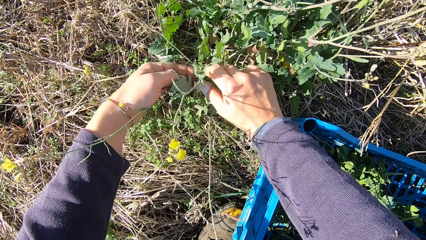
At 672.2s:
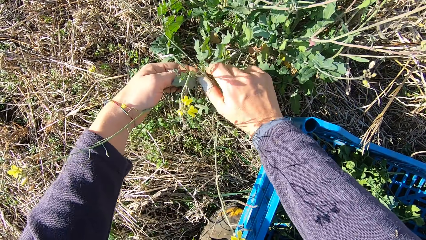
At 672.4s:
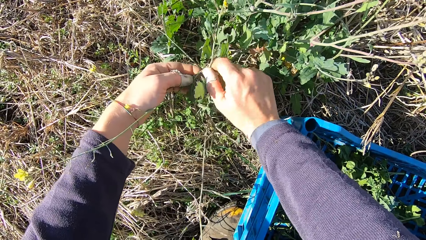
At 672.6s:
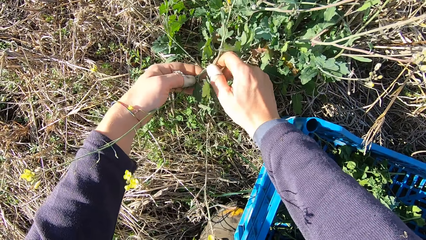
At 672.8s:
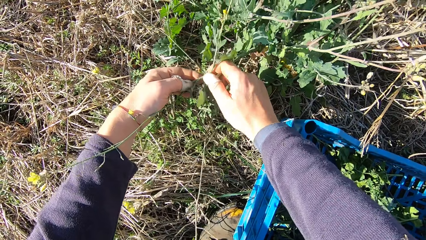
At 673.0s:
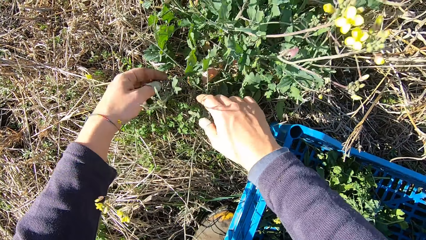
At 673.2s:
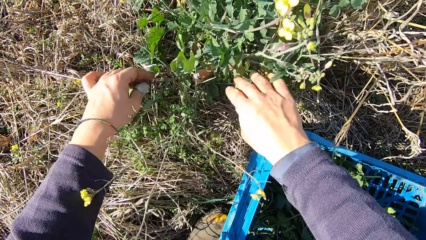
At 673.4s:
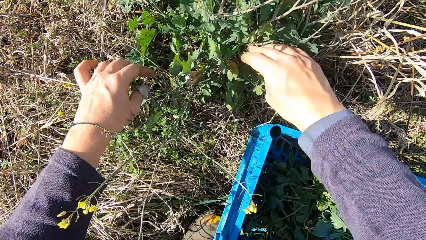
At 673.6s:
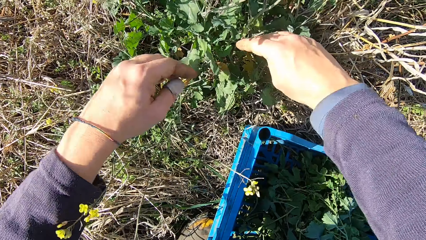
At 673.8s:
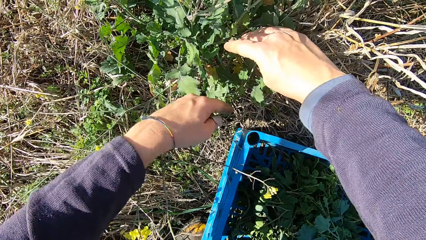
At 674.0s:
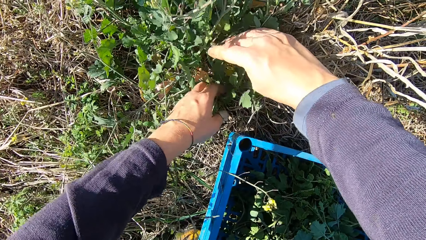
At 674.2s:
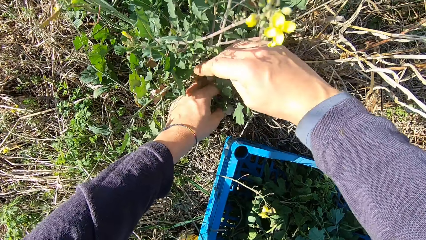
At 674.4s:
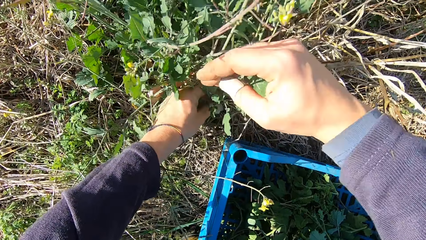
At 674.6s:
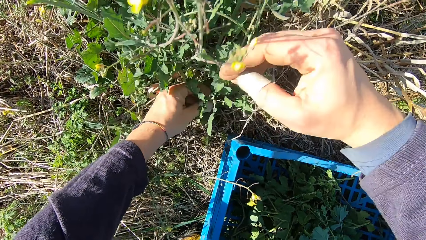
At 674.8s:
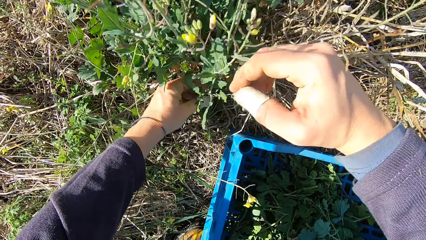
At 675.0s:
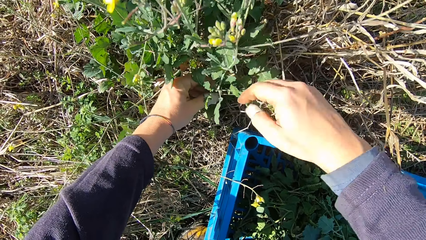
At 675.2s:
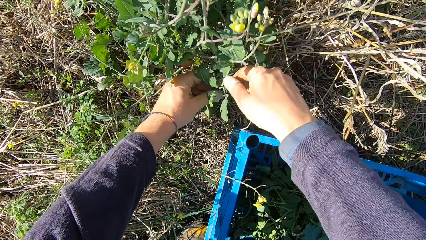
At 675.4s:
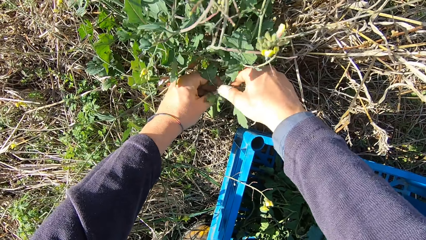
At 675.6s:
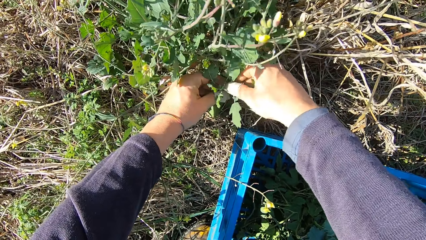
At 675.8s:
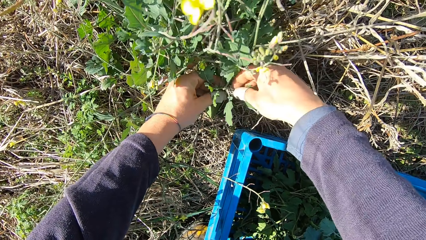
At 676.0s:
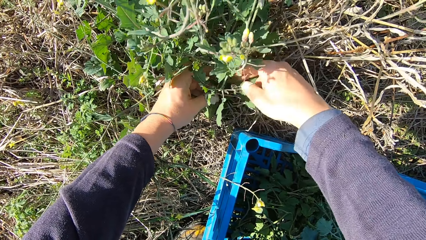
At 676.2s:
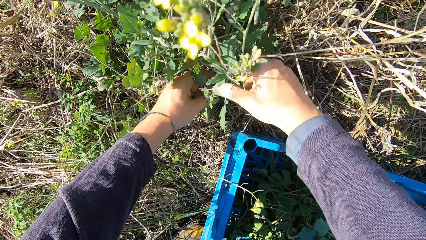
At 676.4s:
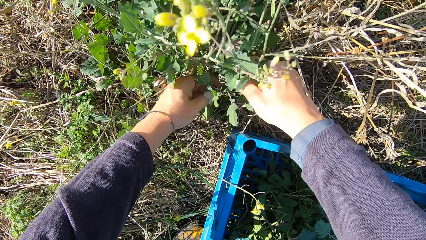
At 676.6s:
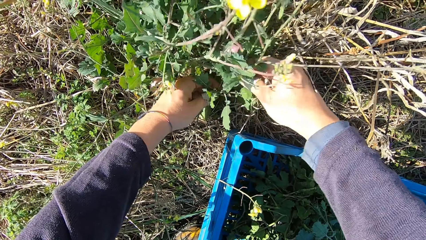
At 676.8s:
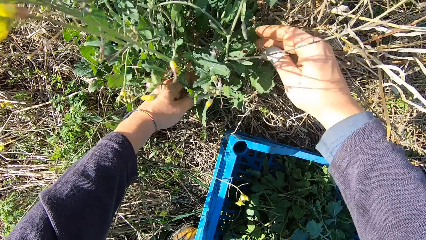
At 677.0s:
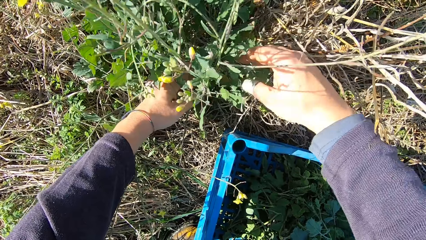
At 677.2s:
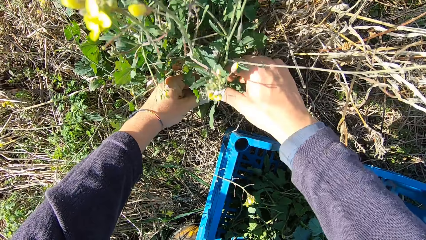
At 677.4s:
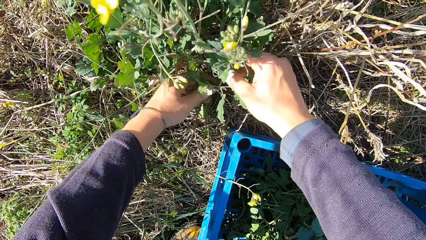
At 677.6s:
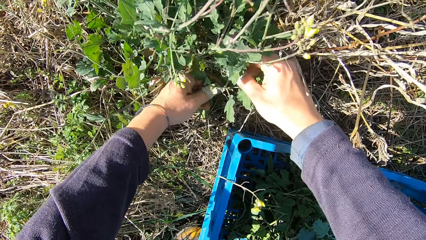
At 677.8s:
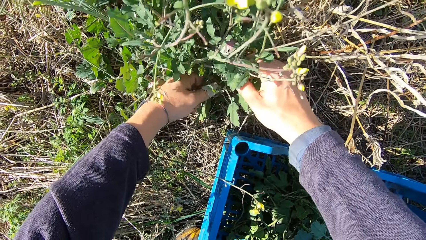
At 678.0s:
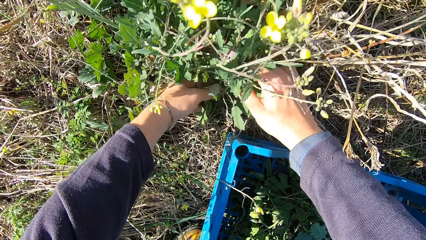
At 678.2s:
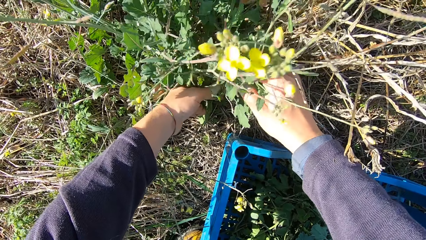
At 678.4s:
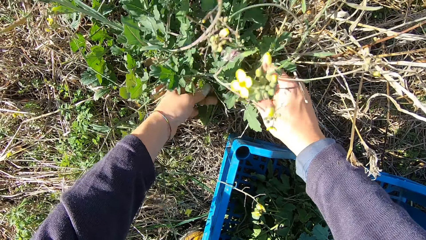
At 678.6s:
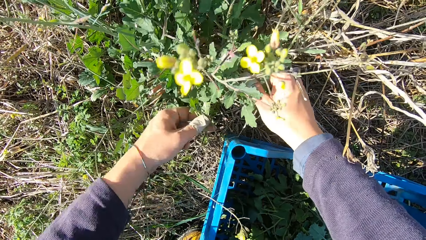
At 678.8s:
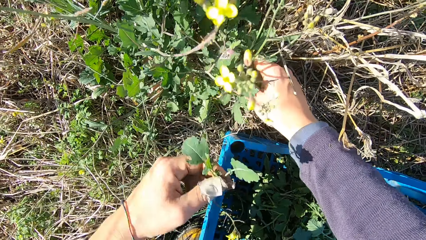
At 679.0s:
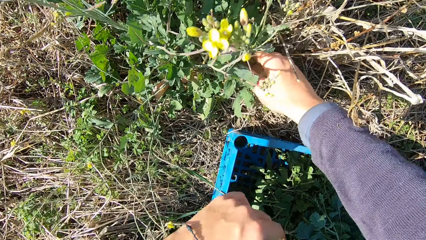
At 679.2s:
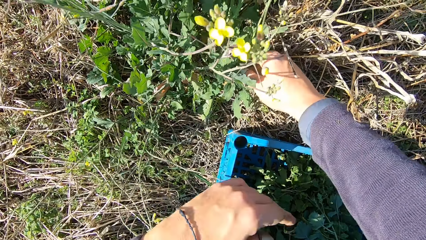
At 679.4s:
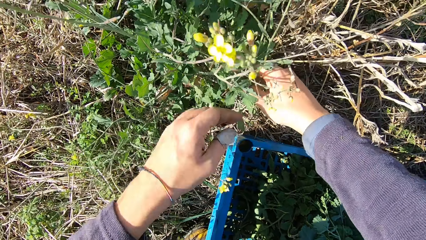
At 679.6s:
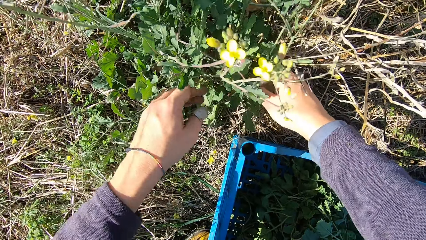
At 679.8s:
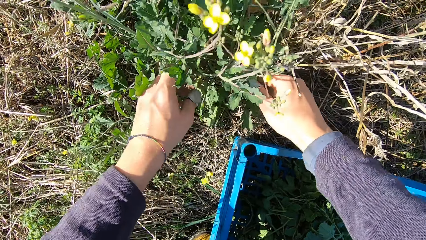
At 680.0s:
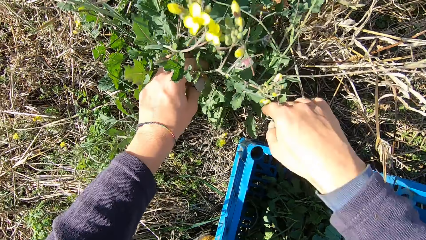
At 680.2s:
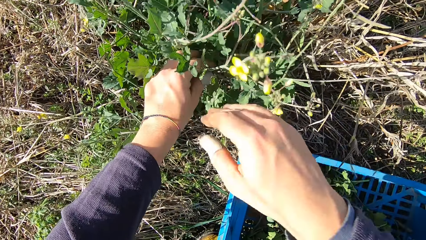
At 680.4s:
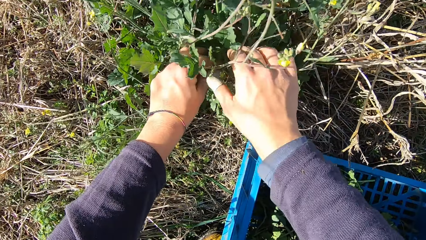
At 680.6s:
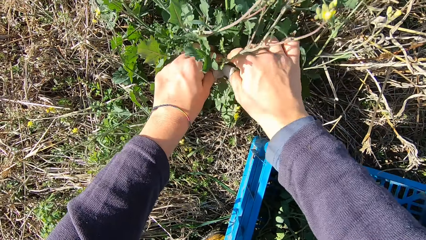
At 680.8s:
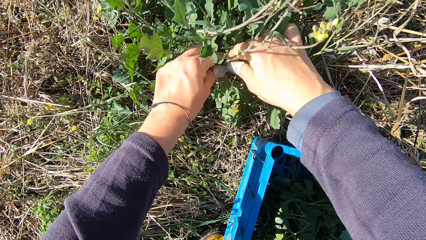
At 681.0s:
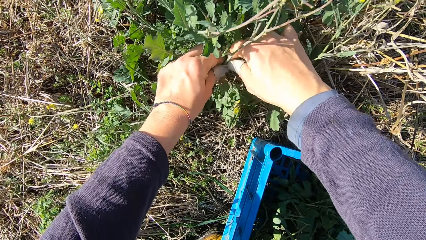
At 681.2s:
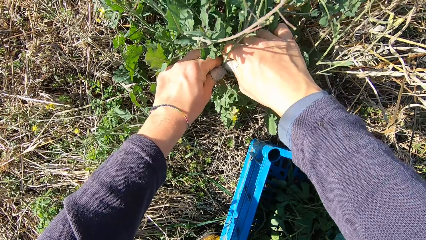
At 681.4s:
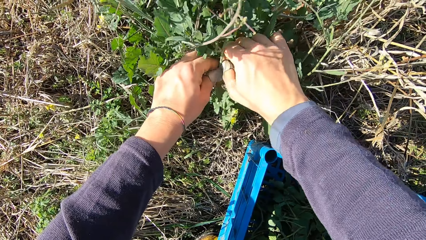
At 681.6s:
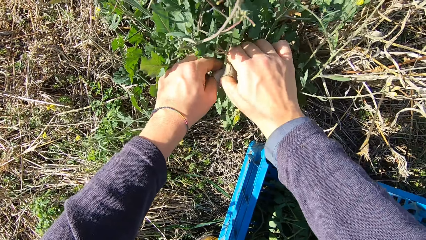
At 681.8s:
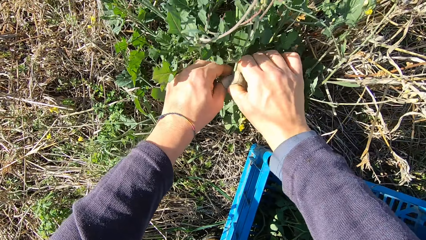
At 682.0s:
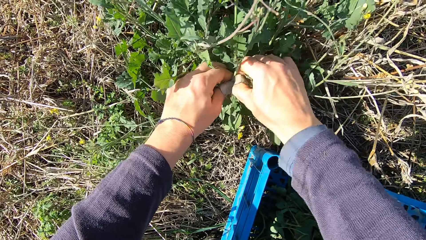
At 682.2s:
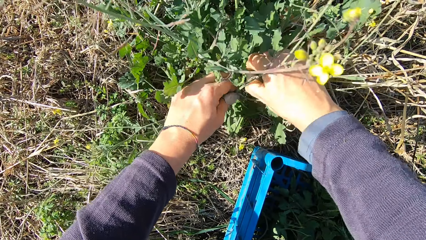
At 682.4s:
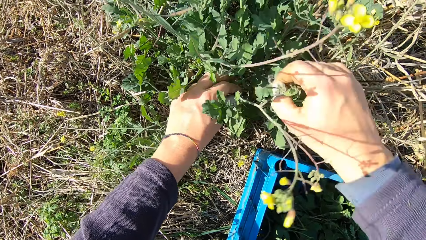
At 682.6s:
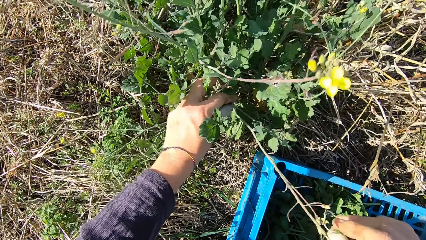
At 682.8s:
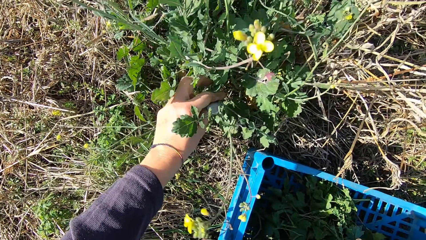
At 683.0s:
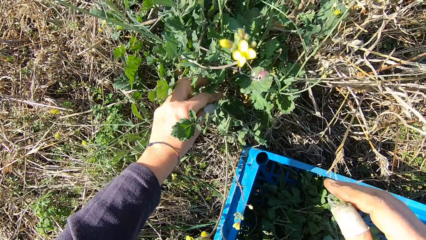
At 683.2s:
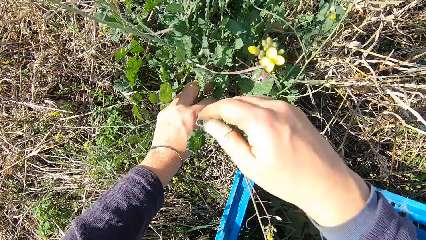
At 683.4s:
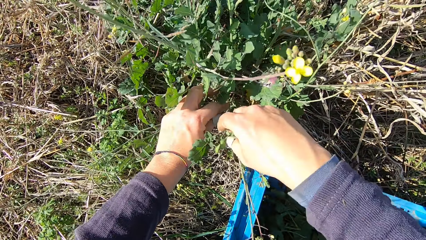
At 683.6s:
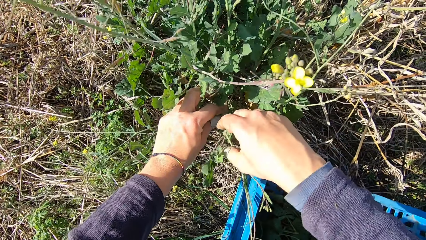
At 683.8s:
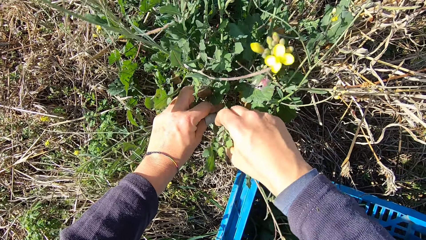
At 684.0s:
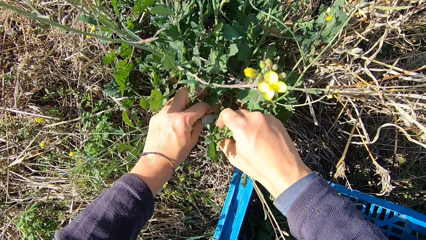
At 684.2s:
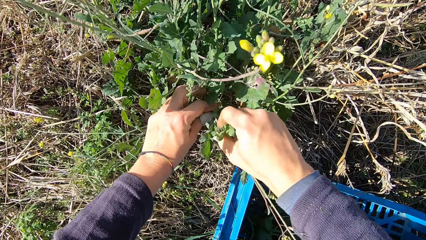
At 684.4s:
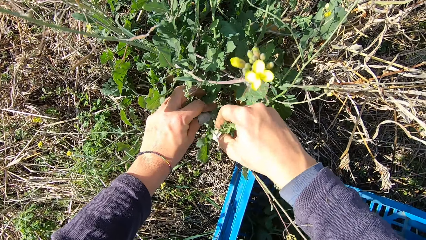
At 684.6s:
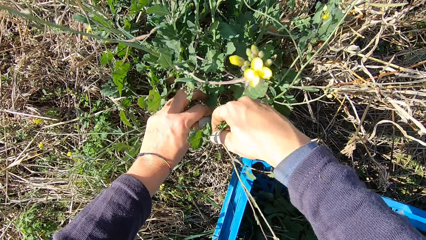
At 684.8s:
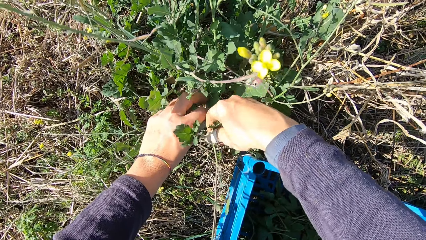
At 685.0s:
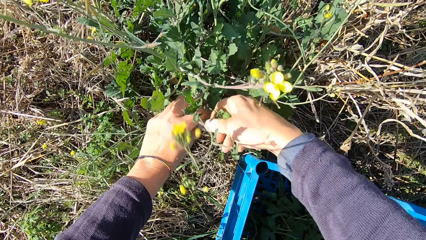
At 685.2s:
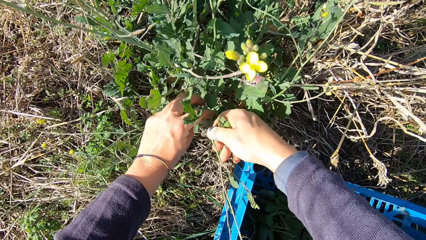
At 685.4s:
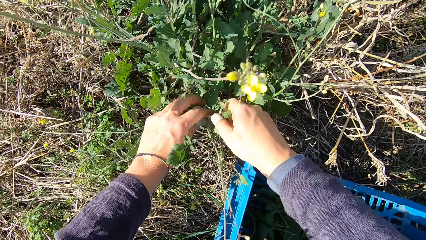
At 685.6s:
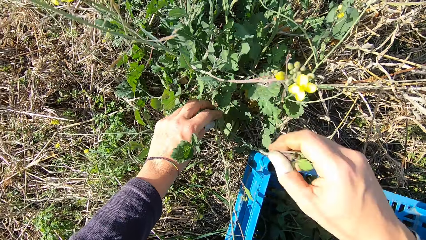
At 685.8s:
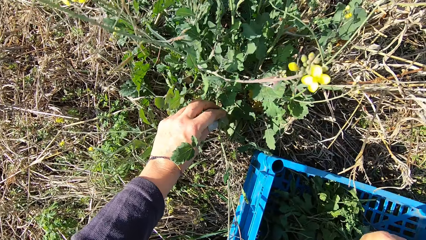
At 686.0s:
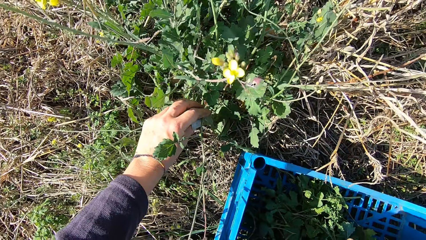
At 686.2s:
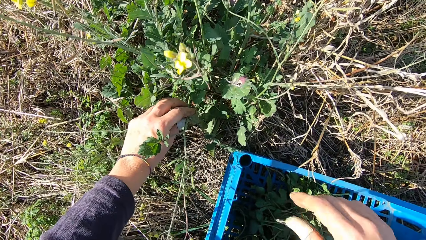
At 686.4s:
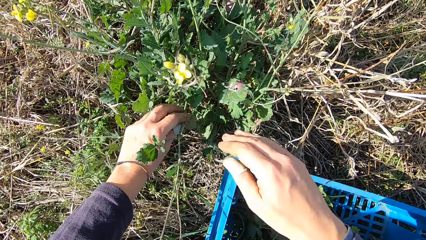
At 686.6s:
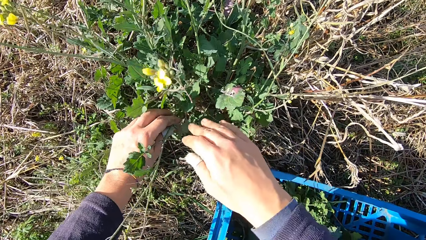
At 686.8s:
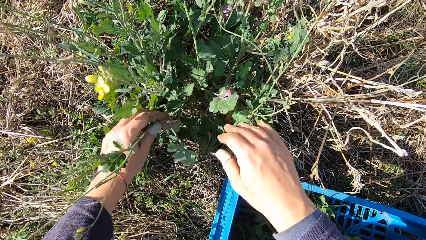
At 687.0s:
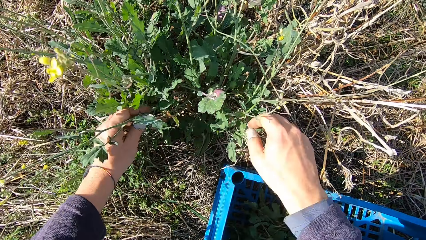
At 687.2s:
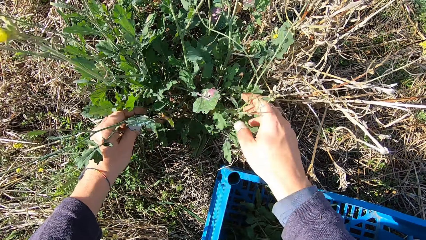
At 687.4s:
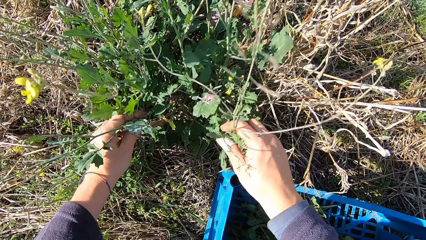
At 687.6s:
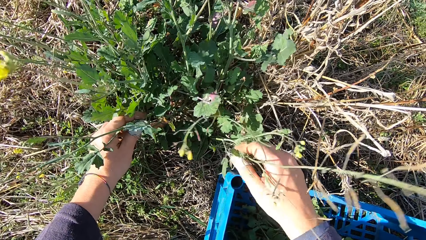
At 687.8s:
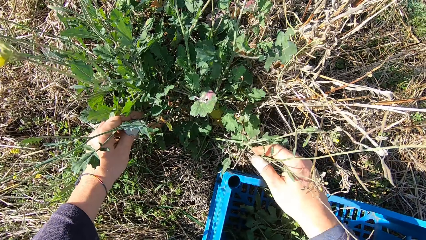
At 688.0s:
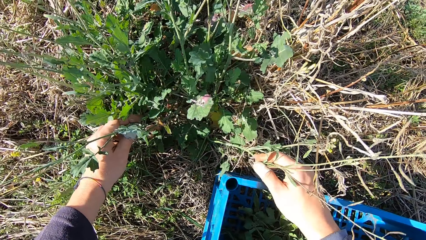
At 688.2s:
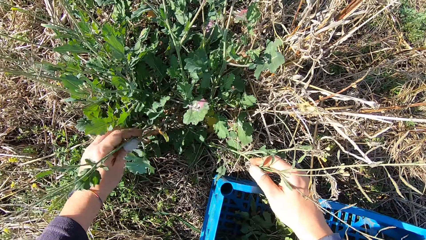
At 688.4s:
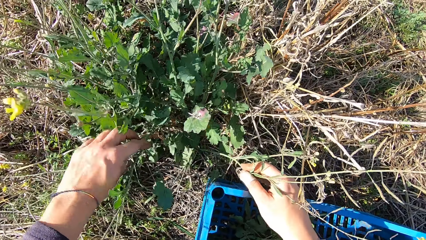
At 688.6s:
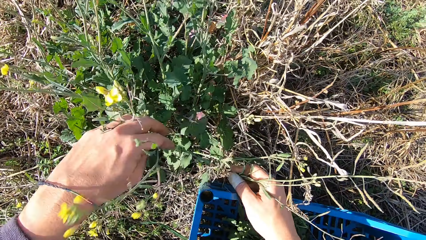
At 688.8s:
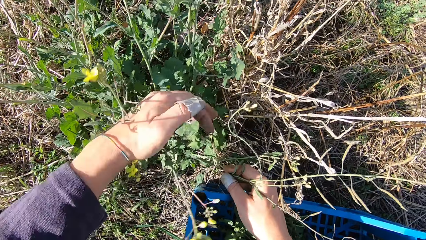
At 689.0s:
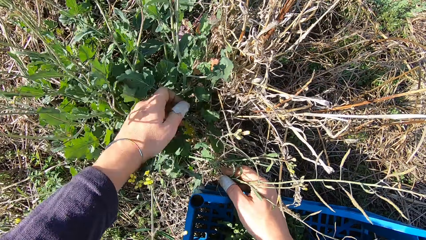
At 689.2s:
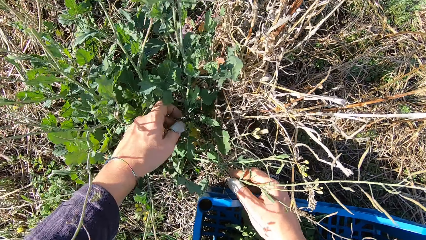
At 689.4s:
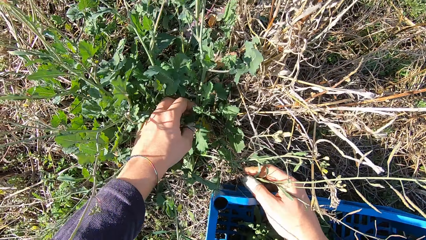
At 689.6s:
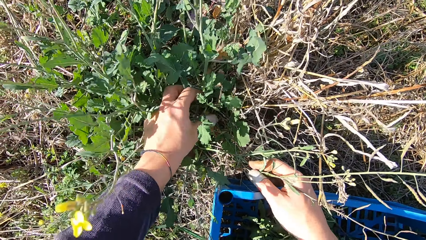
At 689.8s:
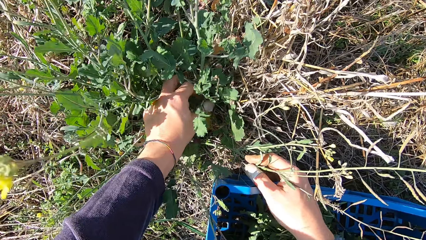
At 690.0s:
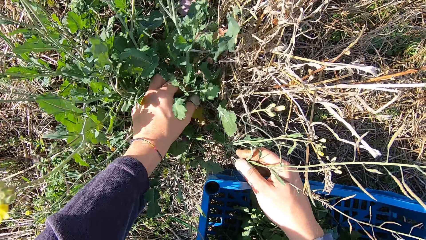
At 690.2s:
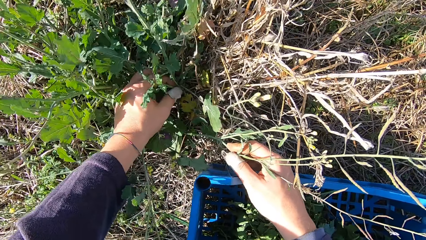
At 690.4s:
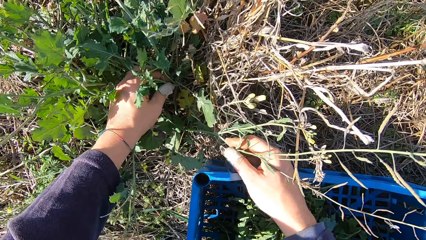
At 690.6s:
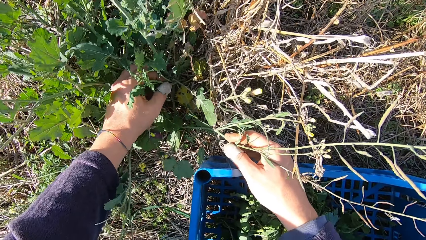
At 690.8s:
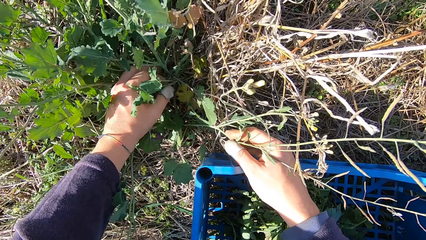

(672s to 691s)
The camera wearer picks a dandelion plant. He cuts a stem from the plant with his hand. He drops the stem in the basket. He handles the dandelion plant. He cuts a stem from the plant with his hand. He picks the dandelion plant. He drops the stem in the basket. He handles the dandelion plant. He cuts a stem from the plant with his hand. He picks the dandelion plant. He drops the stem in the basket. He handles the dandelion plant.
